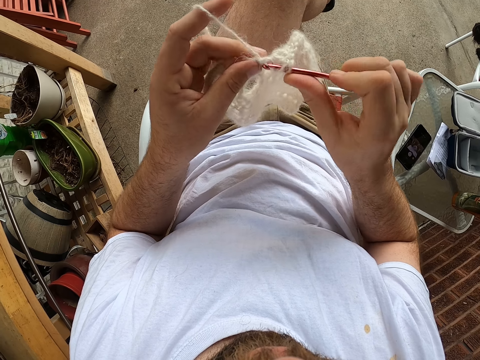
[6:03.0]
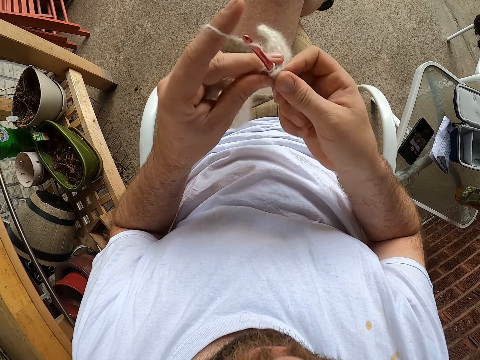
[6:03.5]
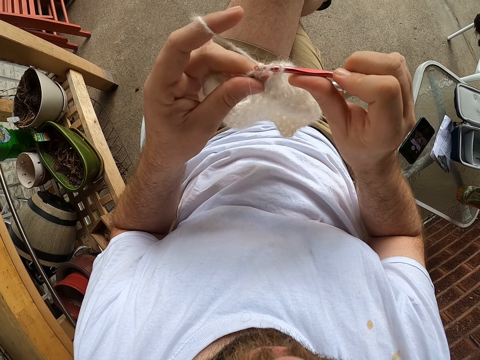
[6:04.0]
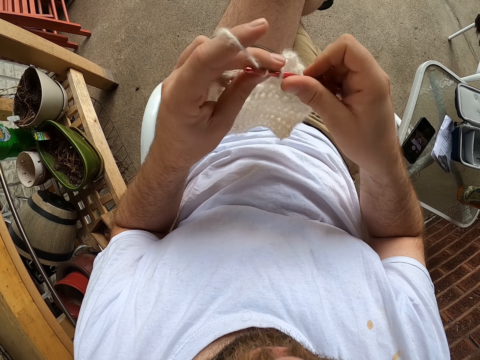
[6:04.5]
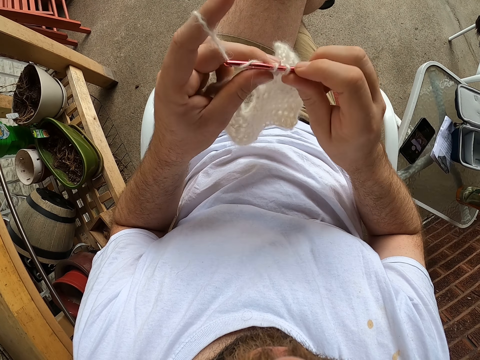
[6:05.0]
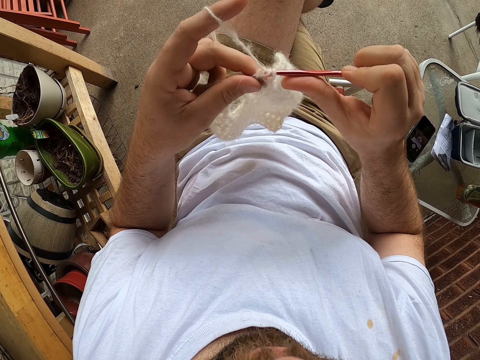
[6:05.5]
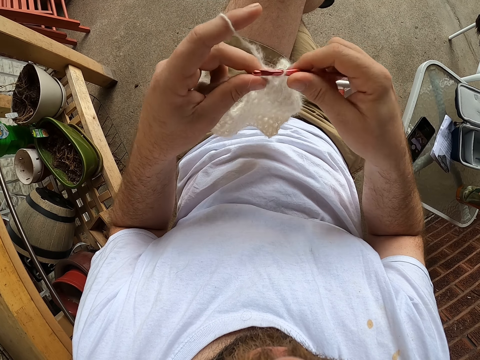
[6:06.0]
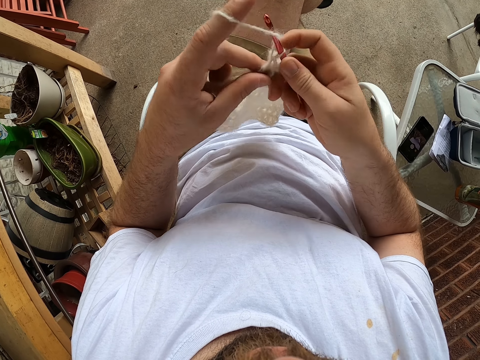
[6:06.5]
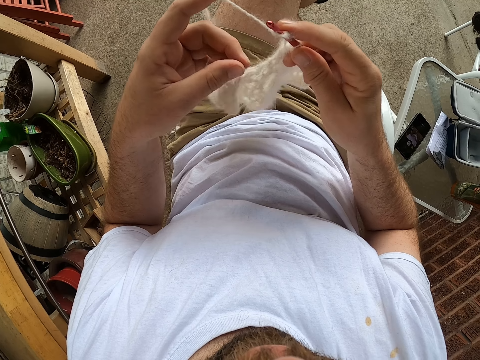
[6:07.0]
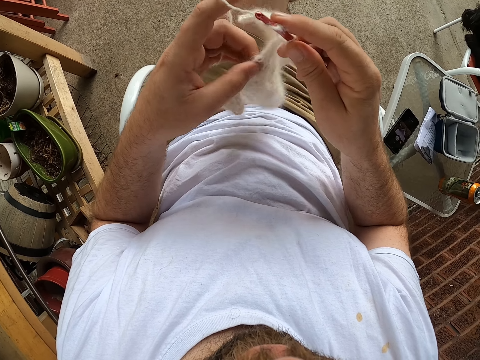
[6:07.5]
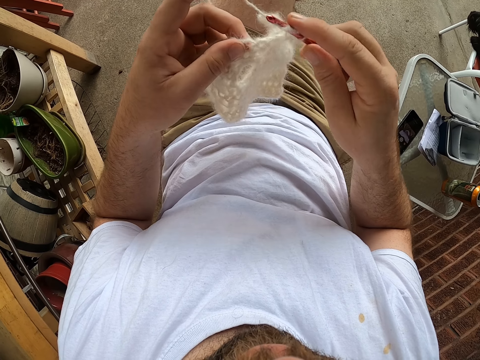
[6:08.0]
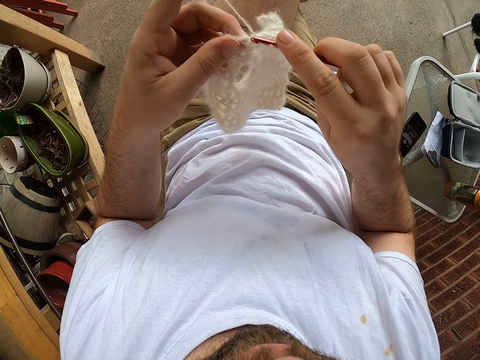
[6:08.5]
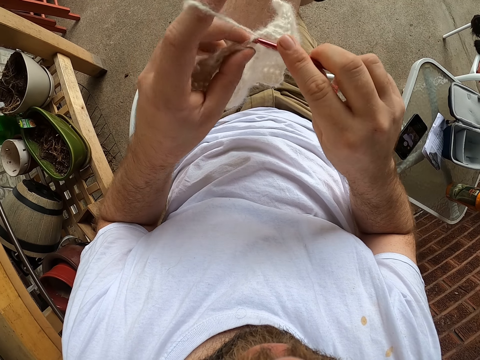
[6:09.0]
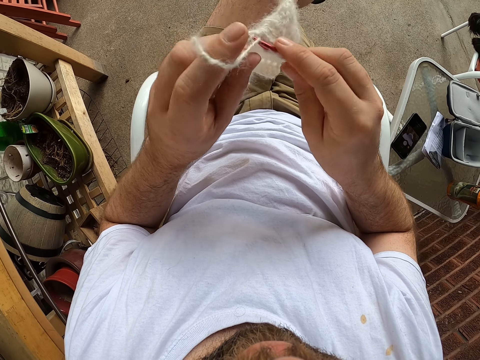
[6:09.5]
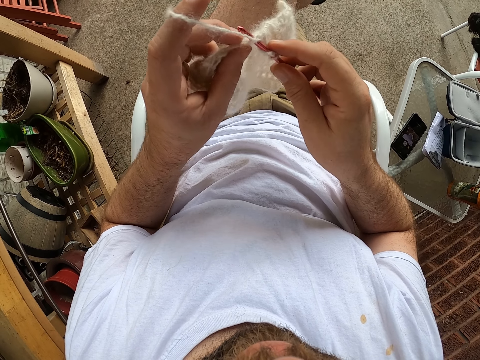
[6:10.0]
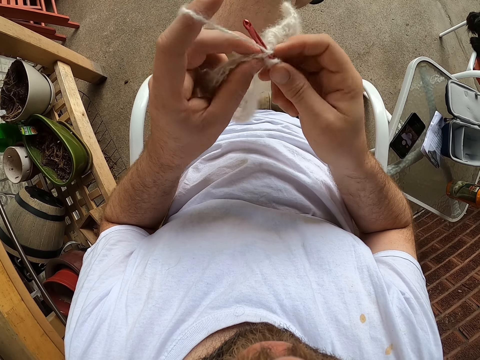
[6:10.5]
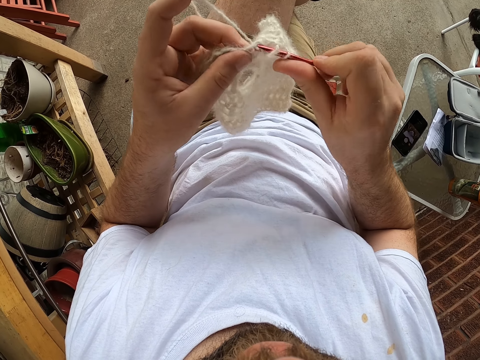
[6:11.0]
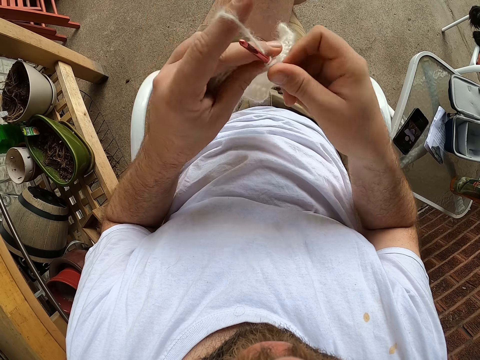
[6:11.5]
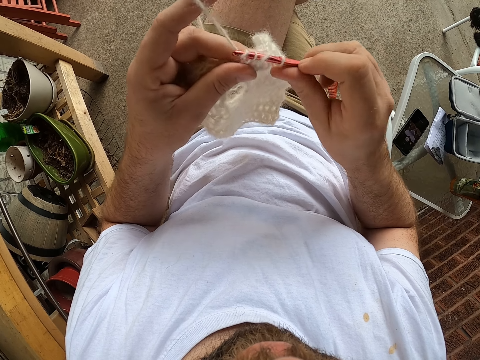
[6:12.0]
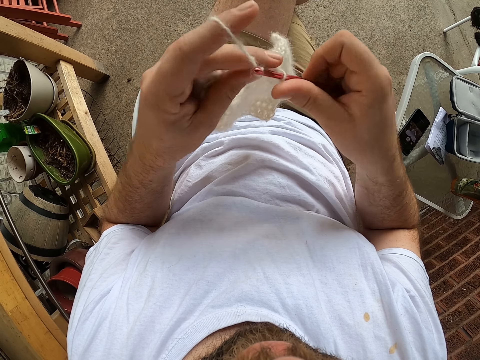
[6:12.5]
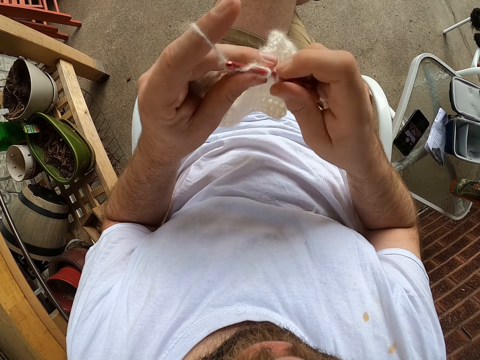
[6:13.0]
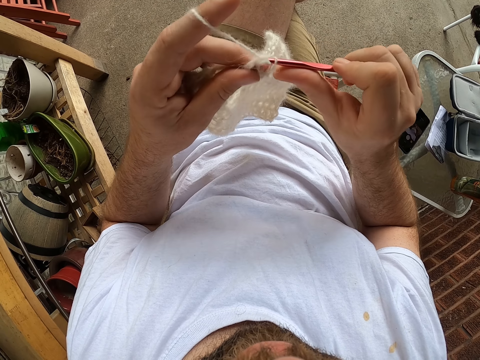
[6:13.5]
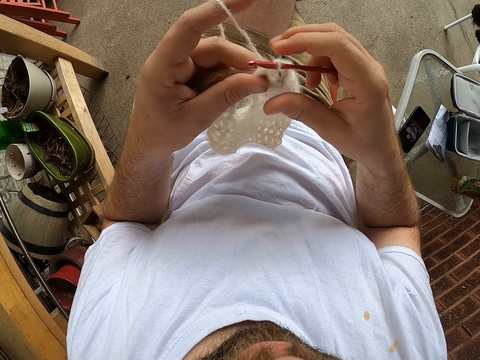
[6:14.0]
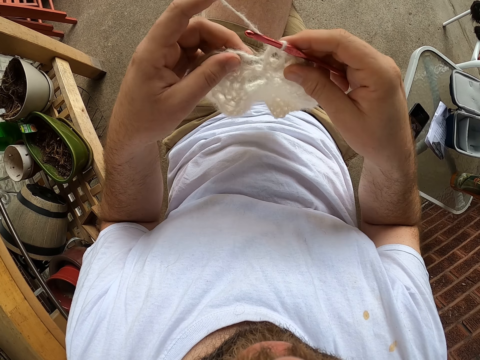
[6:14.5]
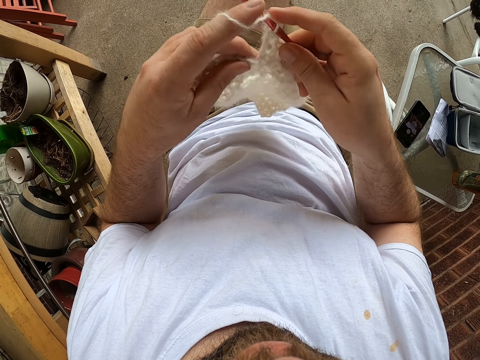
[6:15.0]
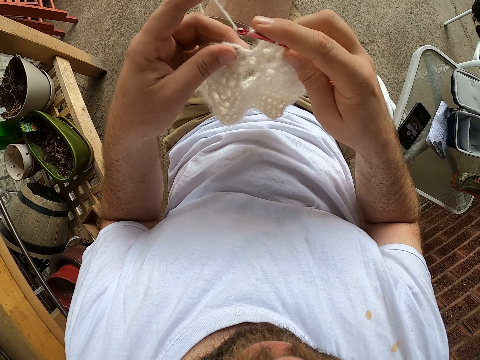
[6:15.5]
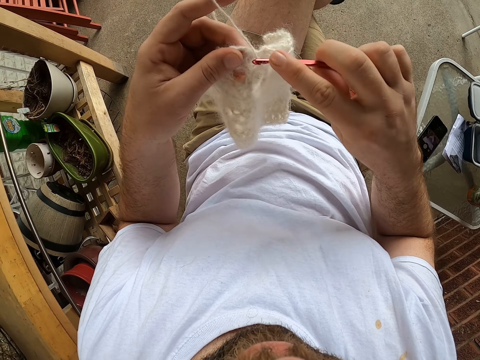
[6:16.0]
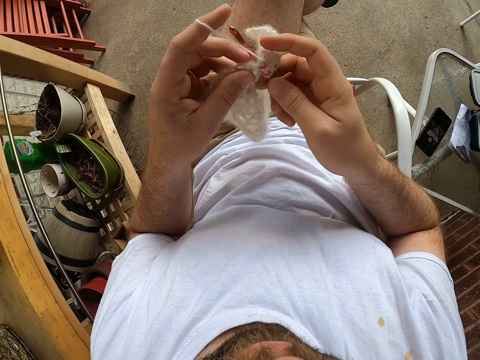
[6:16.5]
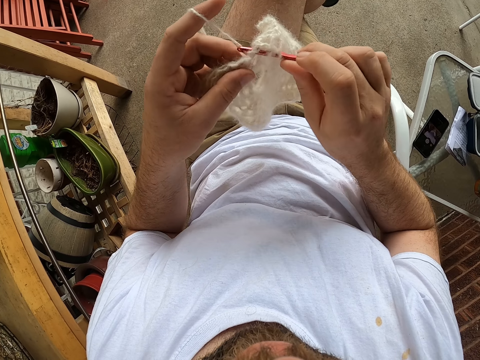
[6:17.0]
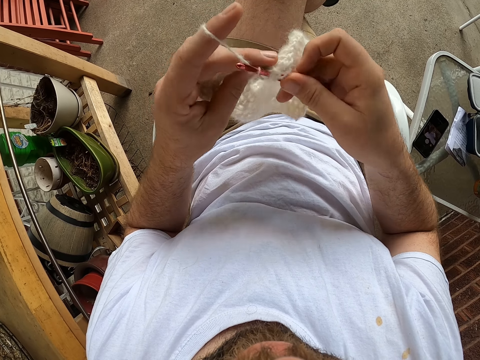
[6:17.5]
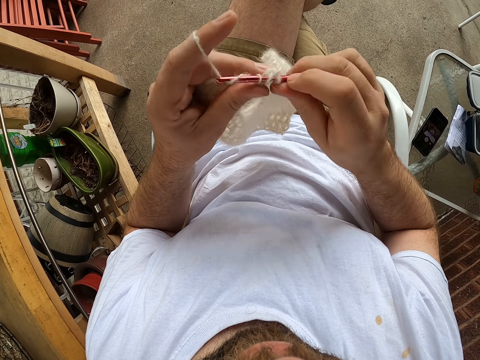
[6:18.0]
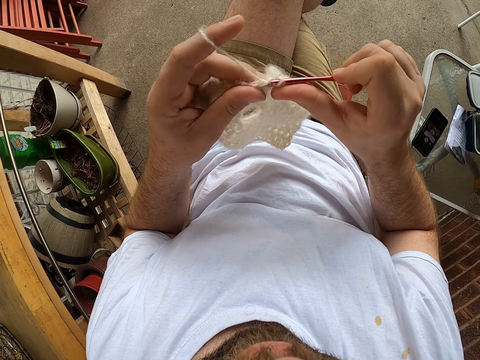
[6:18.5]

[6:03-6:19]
The camera wearer adjusts the fabric. They knit the fabric.

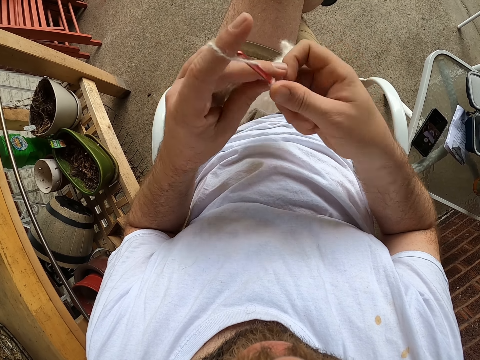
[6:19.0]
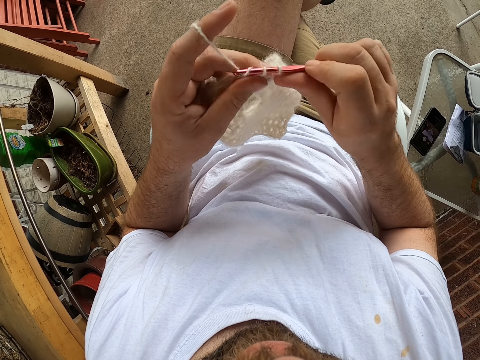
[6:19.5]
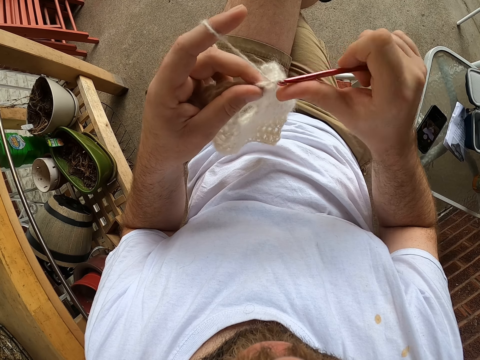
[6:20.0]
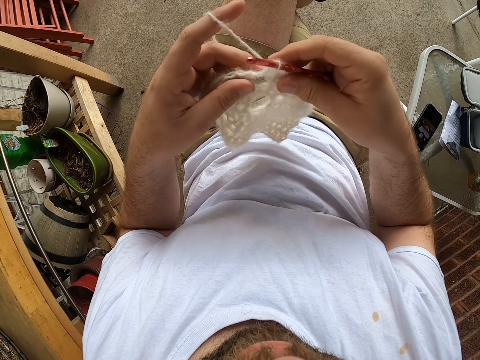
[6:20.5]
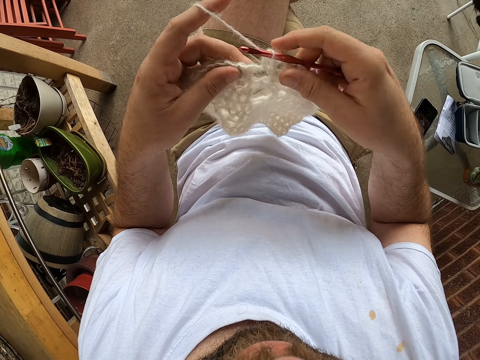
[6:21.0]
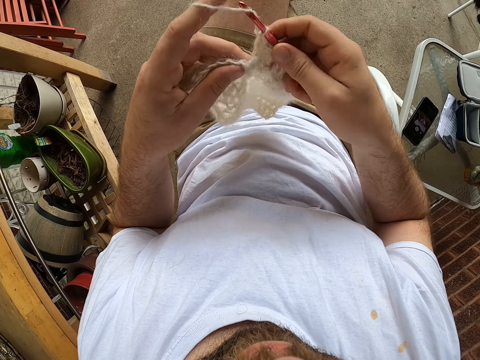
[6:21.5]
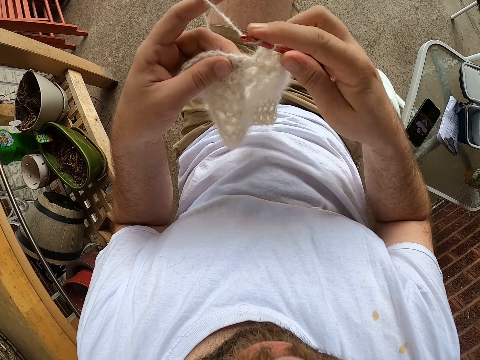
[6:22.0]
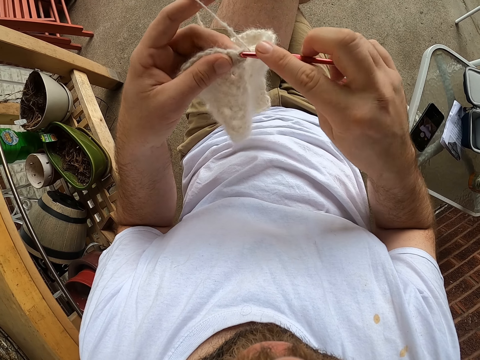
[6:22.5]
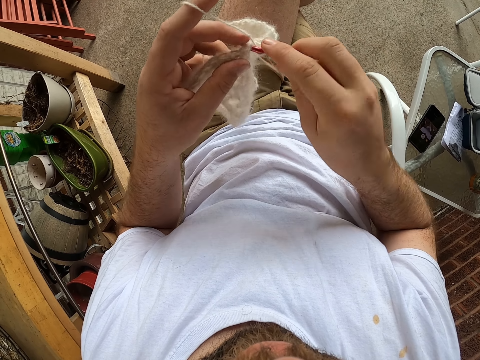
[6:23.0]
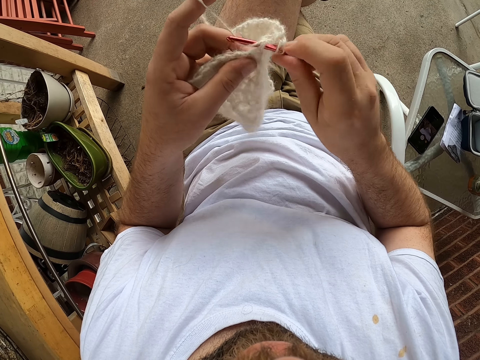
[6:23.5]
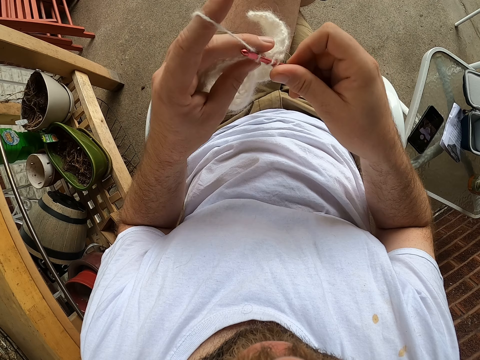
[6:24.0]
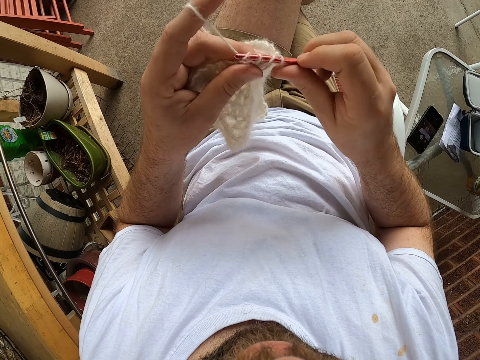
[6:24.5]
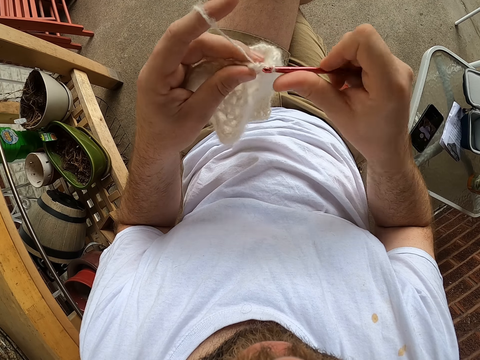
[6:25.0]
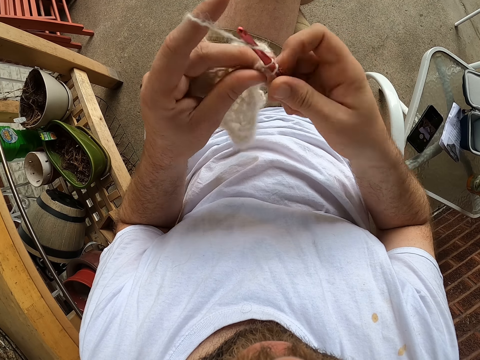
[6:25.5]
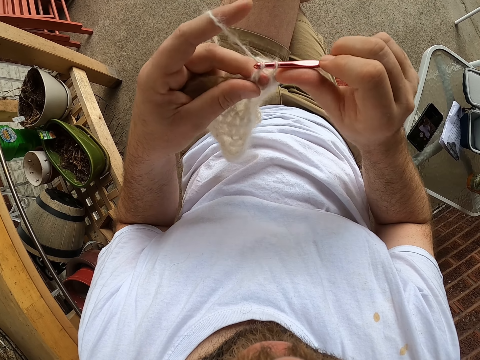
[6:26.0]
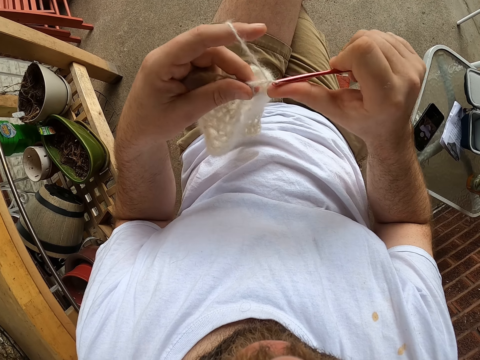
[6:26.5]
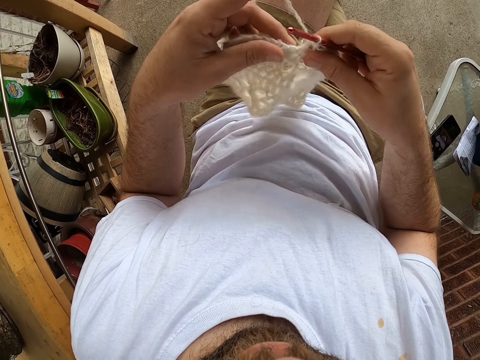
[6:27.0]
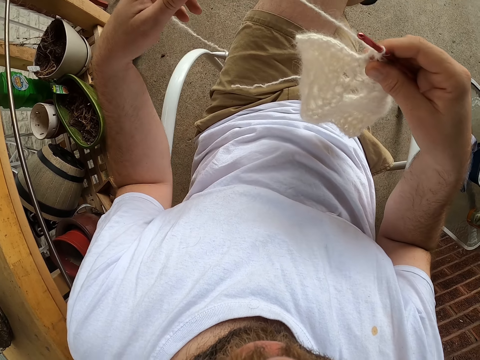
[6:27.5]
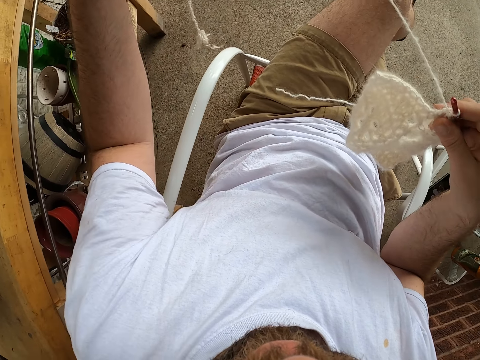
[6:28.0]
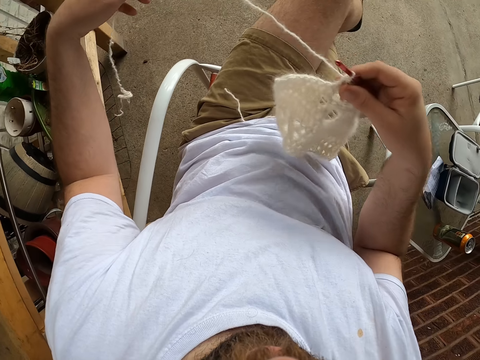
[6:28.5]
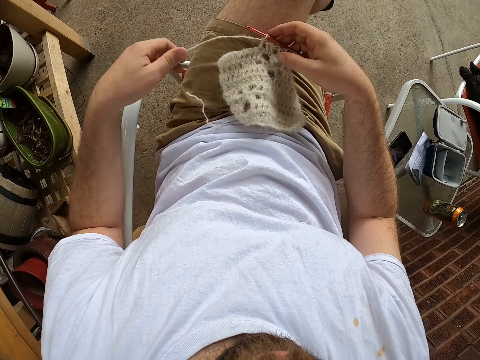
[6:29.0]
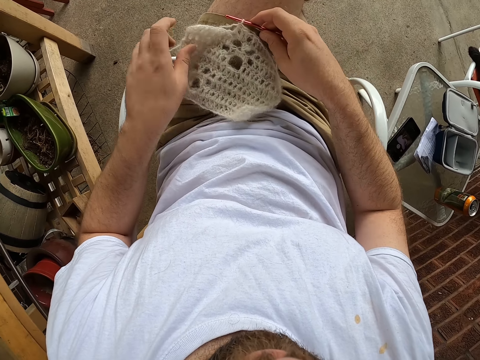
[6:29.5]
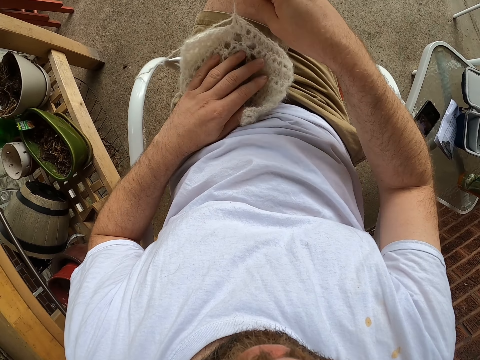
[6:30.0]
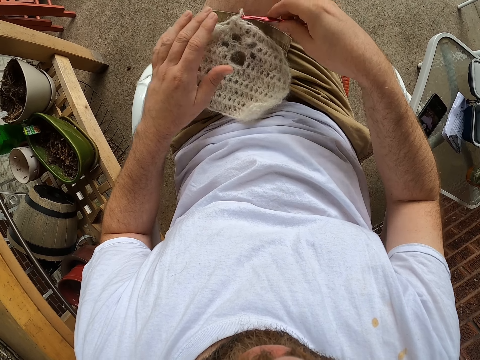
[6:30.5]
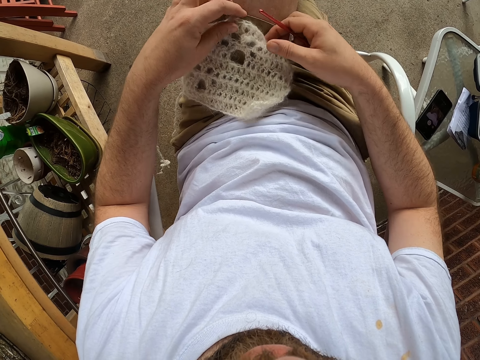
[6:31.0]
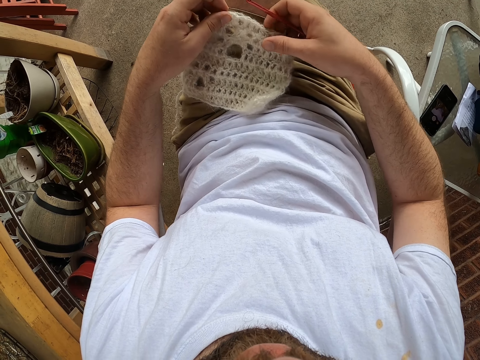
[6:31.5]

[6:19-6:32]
The camera wearer adjusts the fabric. He knits the fabric. He adjusts the fabric and adjusts the thread. He stretches the thread with his left hand. He places the scarf or fabric on his left thigh. He adjusts the fabric. He pulls the knitting pin from the scarf.
